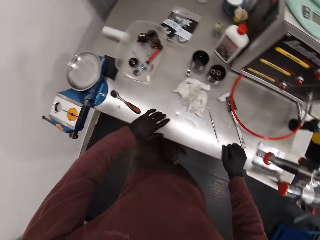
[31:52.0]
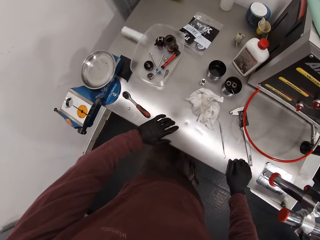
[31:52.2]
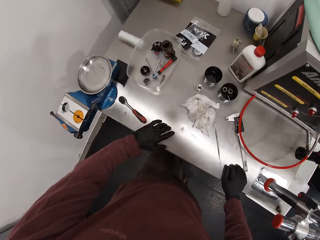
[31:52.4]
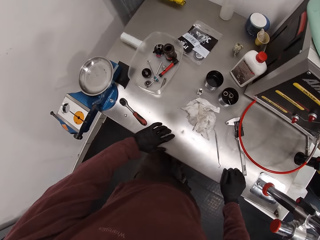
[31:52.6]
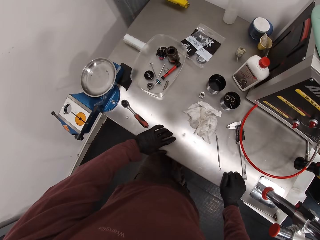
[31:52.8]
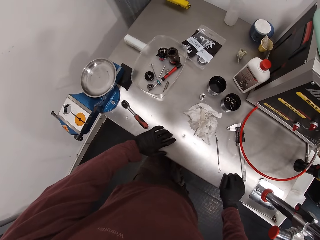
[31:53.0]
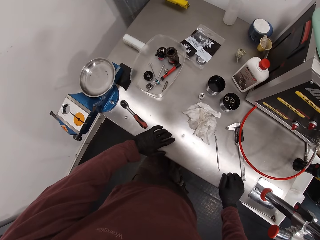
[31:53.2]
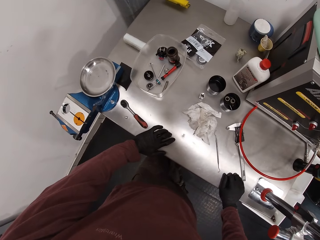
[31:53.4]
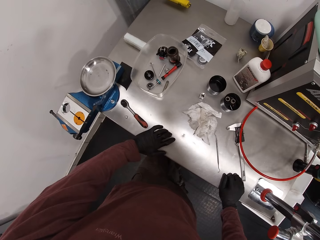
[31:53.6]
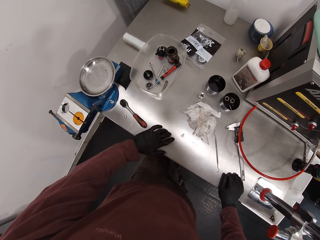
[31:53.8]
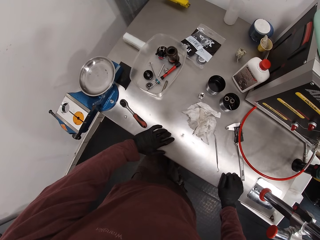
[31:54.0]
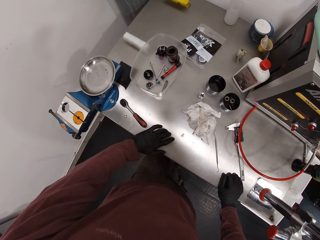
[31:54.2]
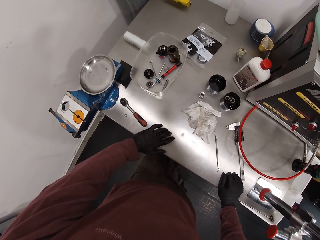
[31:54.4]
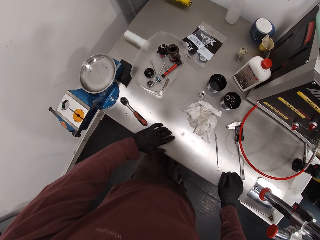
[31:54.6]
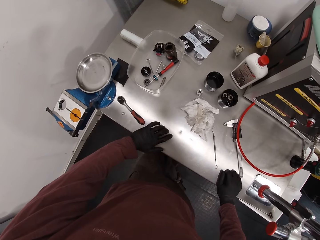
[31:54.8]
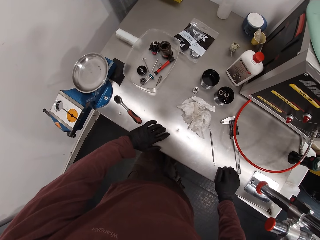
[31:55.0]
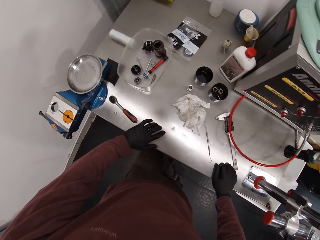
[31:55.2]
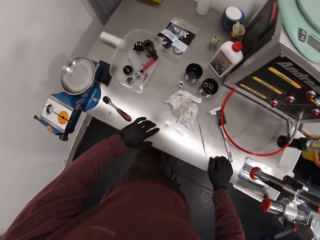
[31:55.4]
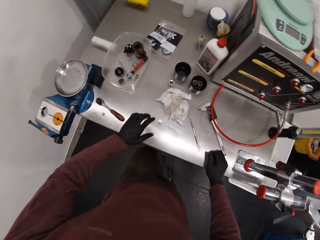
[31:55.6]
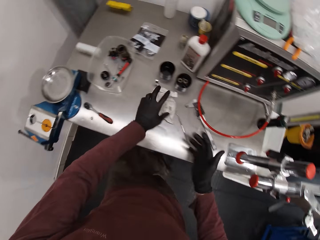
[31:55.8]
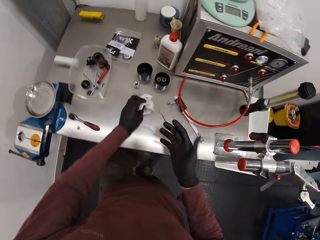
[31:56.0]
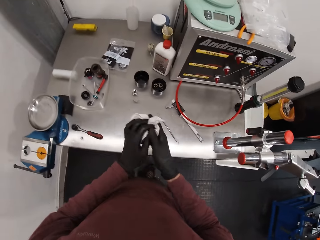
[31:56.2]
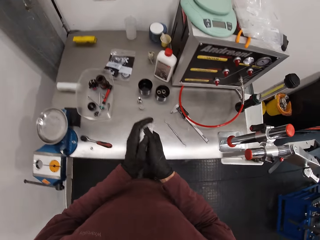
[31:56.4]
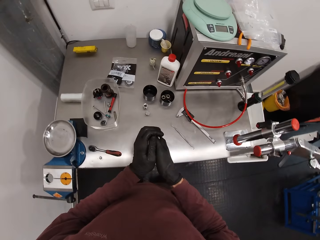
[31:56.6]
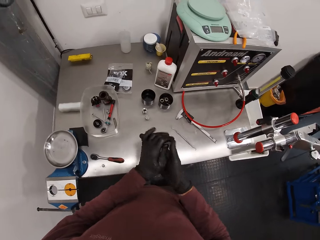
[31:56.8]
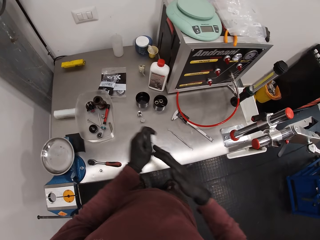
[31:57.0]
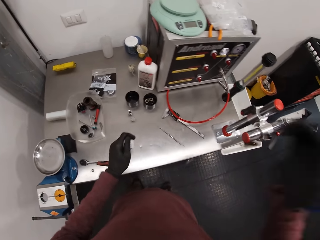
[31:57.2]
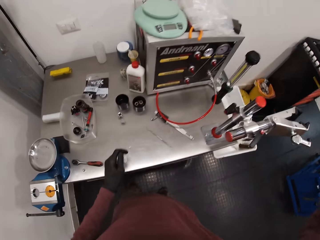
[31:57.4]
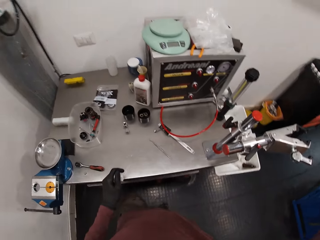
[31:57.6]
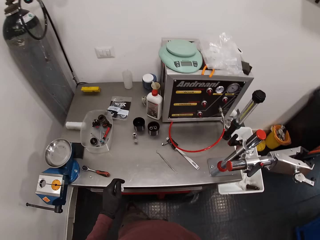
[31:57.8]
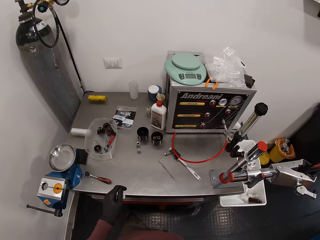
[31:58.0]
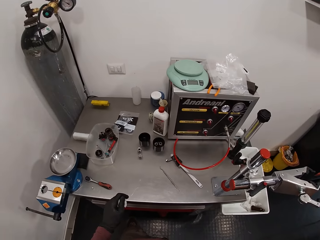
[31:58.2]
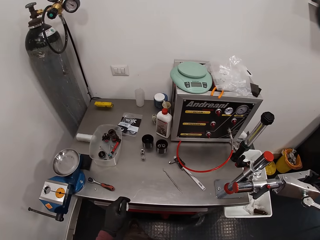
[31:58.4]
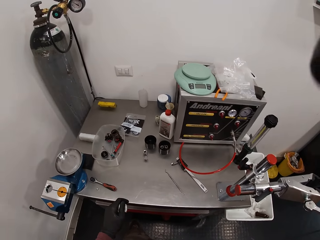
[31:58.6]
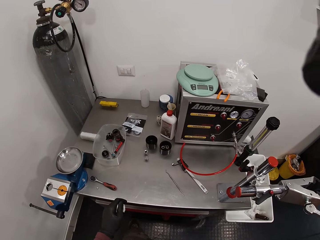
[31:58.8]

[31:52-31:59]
The camera wearer places his hands on the workbench. He stares at the table. He picks the tissue paper from the table with his left hand. He cleans his hands with the tissue paper.
